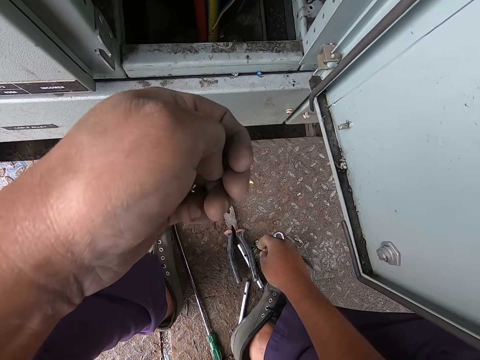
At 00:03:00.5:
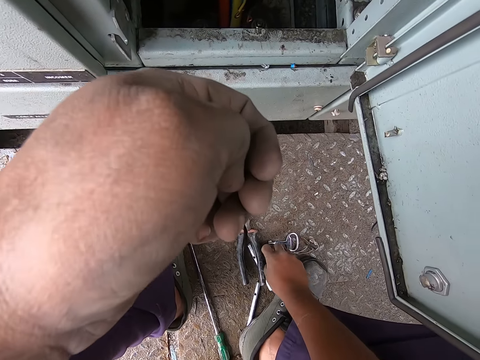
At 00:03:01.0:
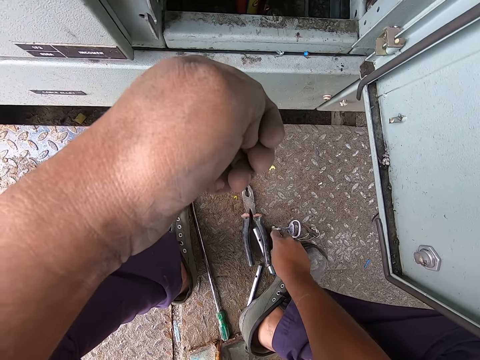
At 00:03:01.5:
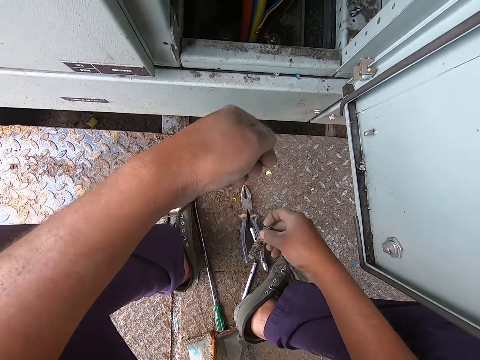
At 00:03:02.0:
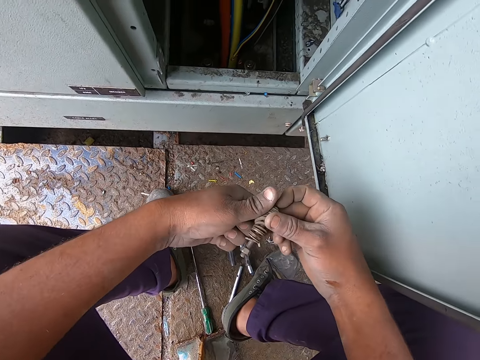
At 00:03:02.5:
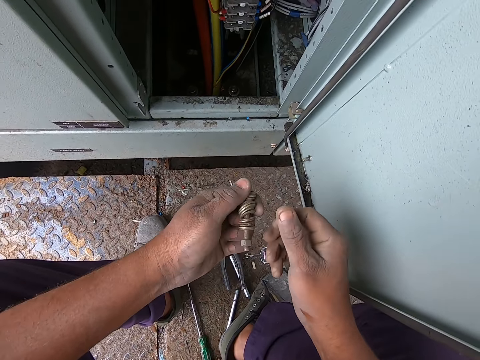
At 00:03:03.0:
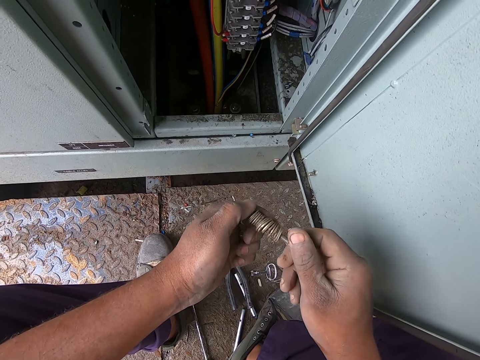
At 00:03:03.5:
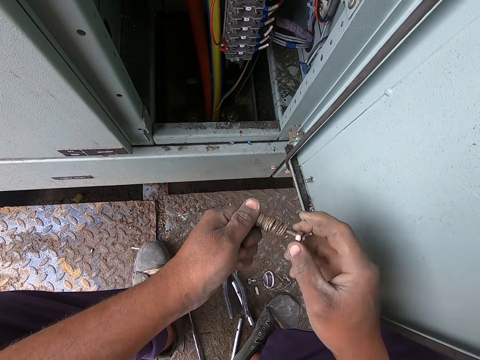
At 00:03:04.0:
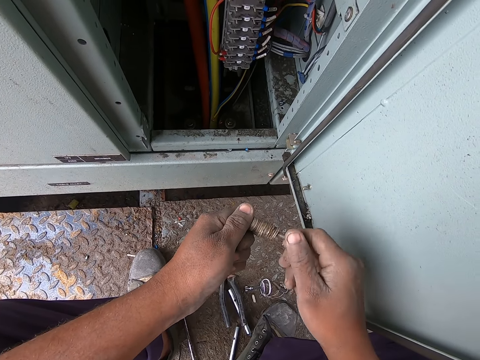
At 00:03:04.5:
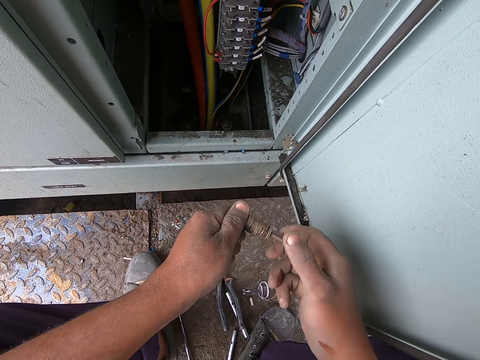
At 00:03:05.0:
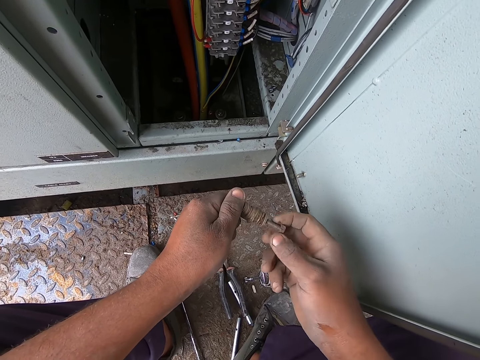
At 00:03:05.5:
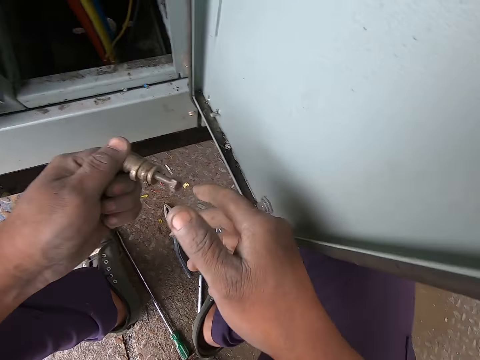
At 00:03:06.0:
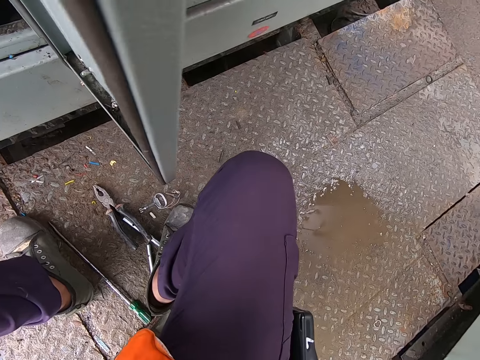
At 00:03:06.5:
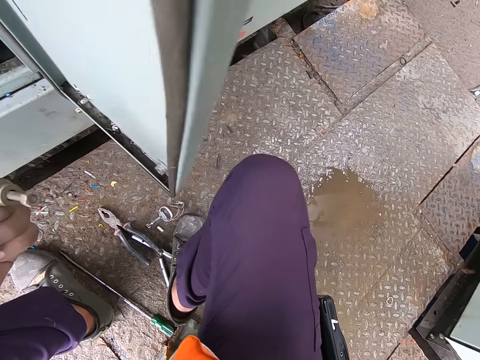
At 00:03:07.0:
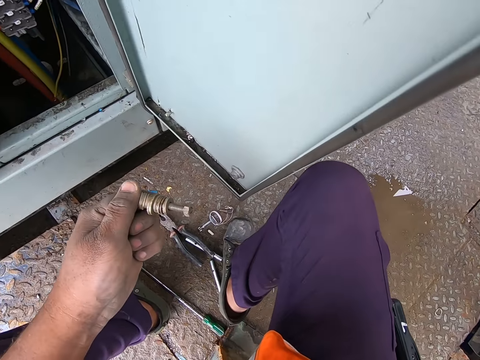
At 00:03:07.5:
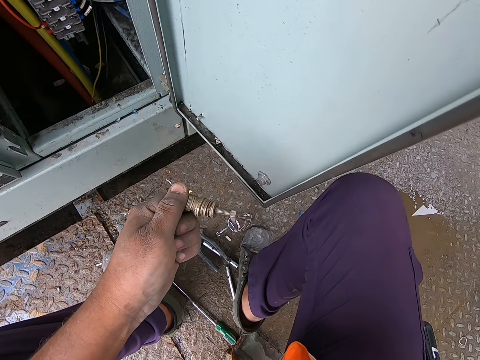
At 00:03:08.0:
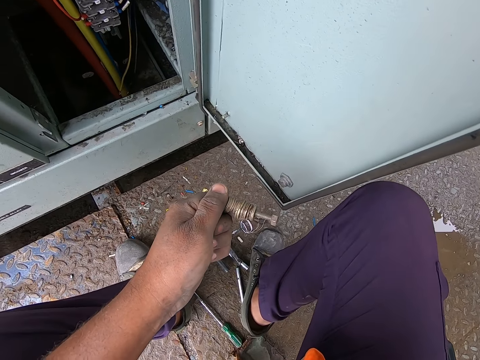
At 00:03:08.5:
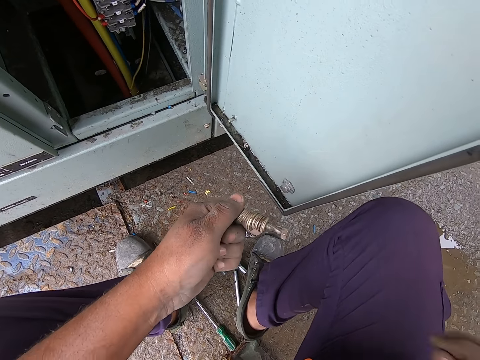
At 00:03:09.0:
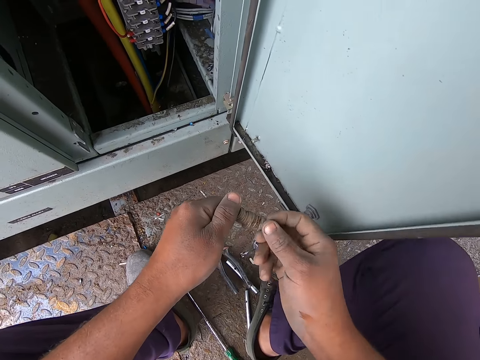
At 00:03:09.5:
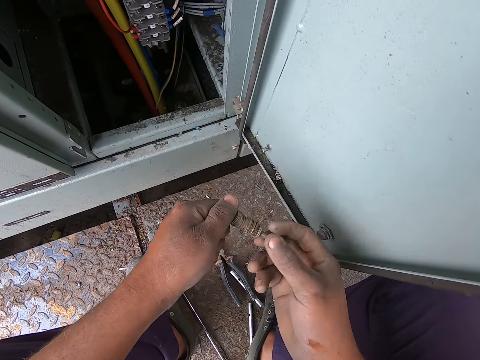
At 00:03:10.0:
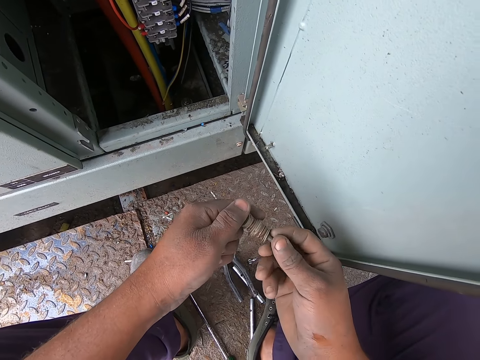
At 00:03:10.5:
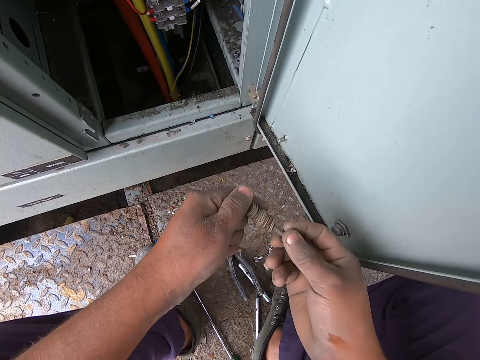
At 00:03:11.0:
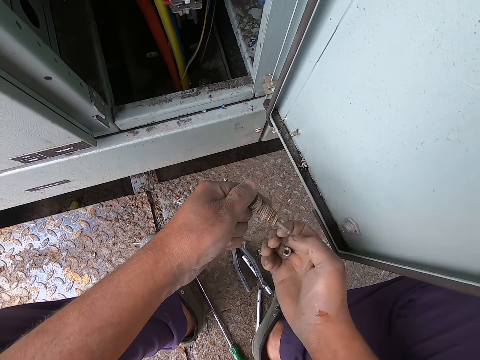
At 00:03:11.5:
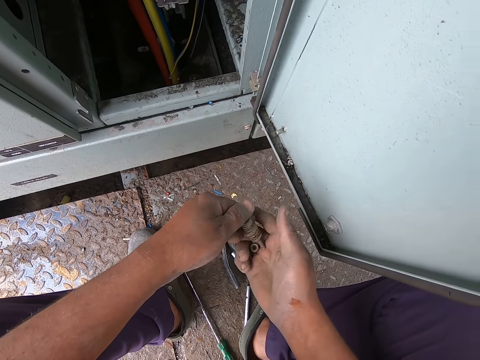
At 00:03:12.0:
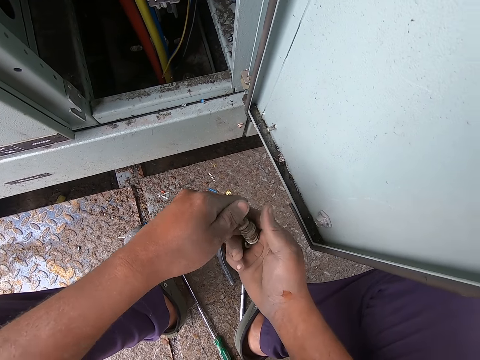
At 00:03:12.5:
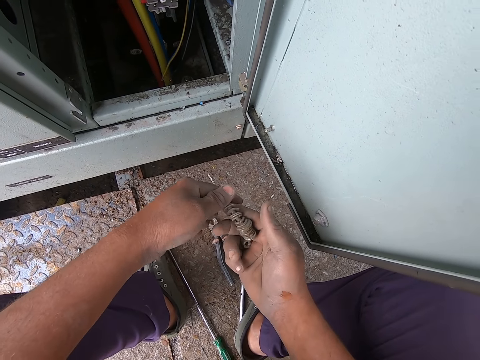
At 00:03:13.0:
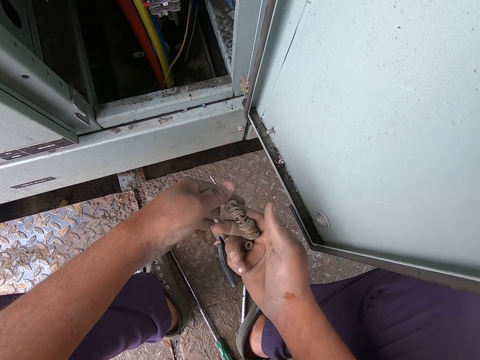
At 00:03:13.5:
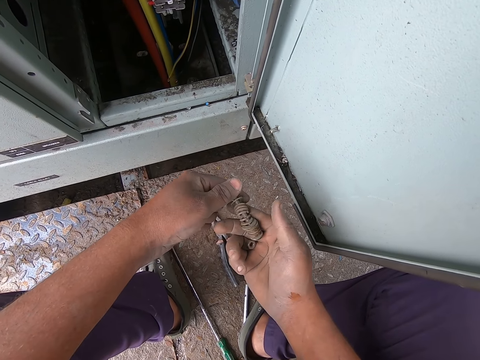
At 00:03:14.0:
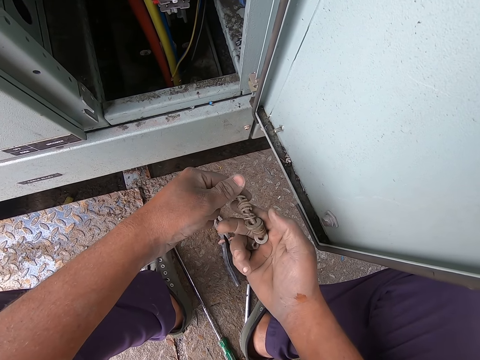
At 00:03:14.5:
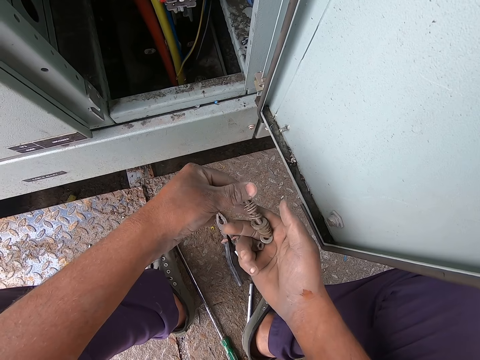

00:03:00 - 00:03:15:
The camera wearer picks up a bolt nut from the ground. He loosens a nut from the bolt with his hand. He looks around the floor. He unscrews a screw with his hand. He removes a nut from the bolt. He pours nut washers in the right hand.

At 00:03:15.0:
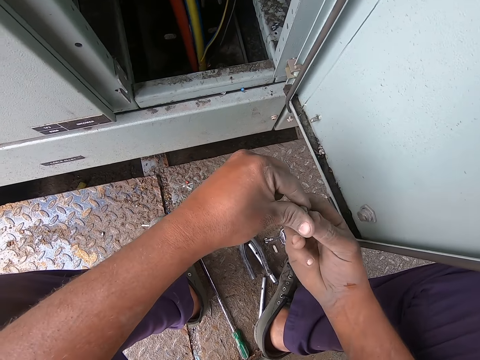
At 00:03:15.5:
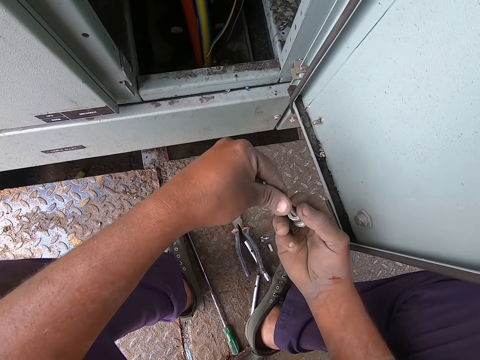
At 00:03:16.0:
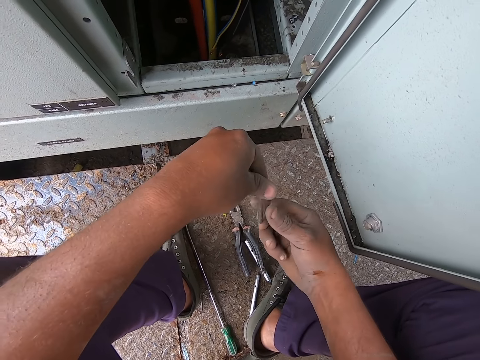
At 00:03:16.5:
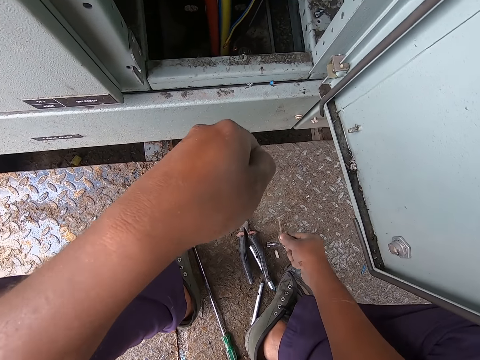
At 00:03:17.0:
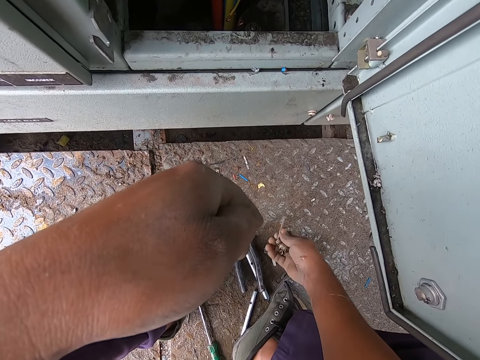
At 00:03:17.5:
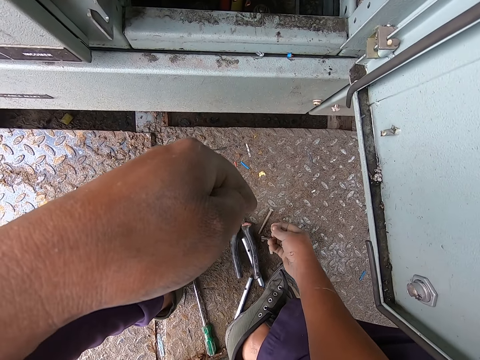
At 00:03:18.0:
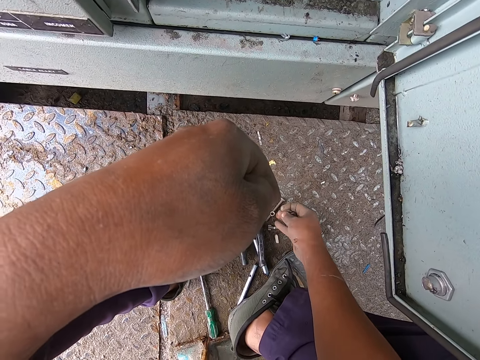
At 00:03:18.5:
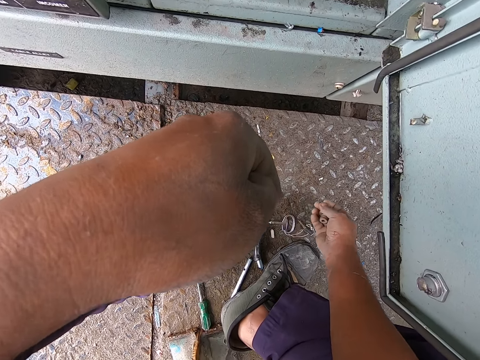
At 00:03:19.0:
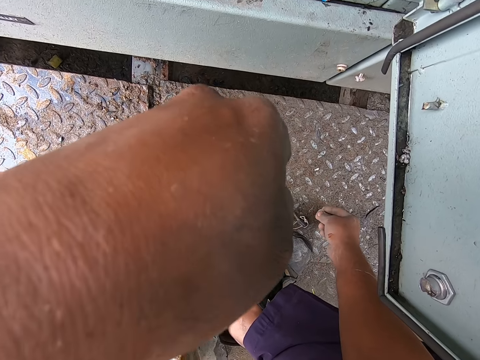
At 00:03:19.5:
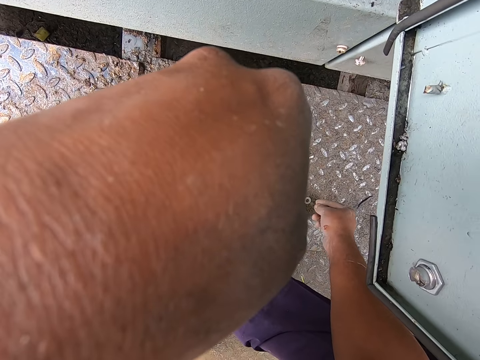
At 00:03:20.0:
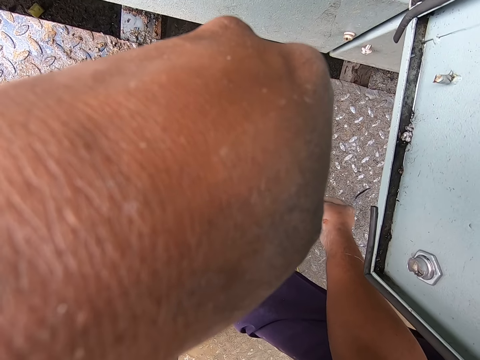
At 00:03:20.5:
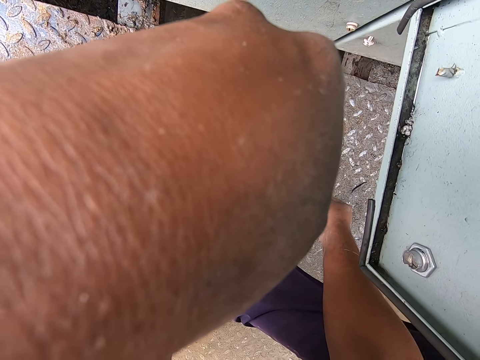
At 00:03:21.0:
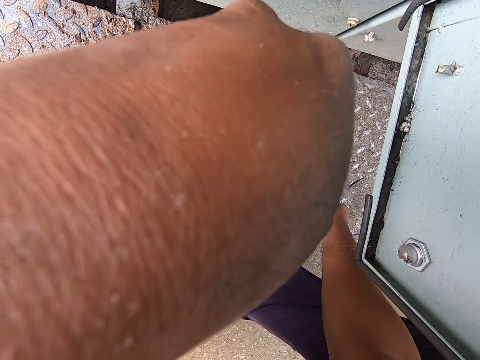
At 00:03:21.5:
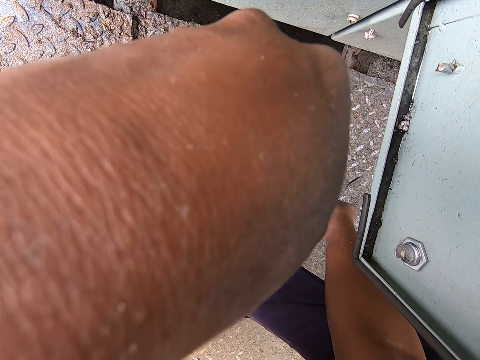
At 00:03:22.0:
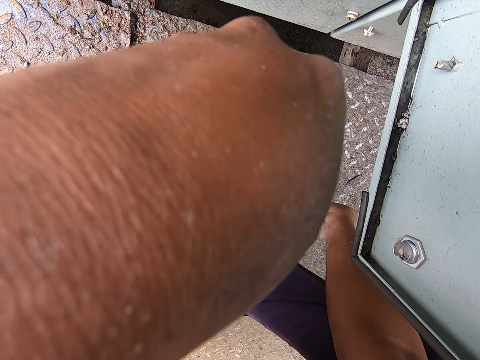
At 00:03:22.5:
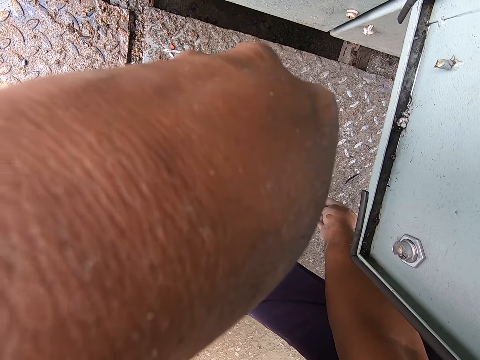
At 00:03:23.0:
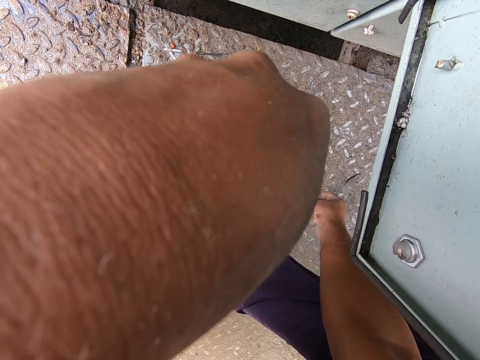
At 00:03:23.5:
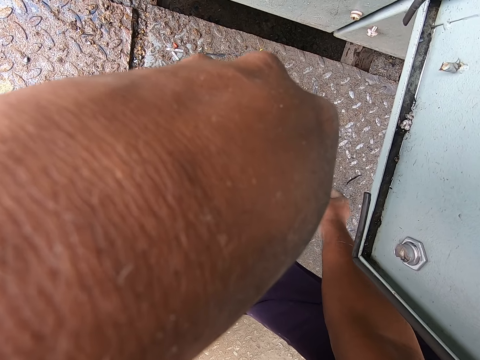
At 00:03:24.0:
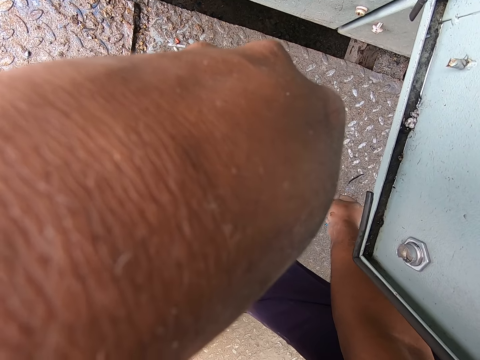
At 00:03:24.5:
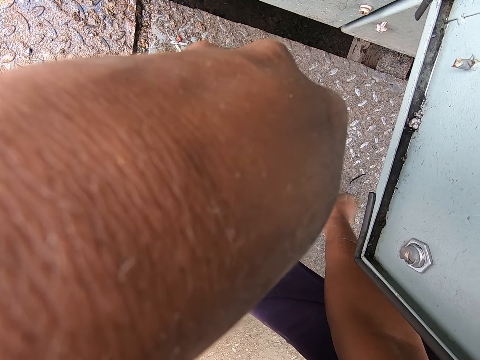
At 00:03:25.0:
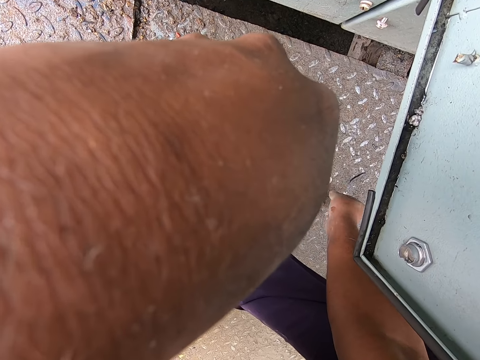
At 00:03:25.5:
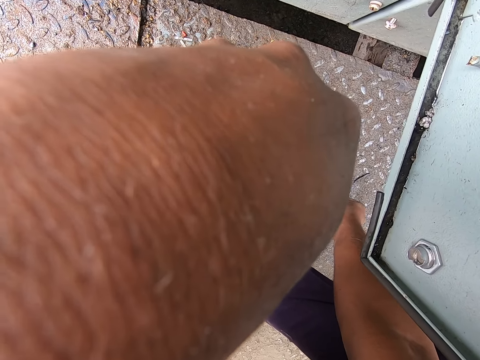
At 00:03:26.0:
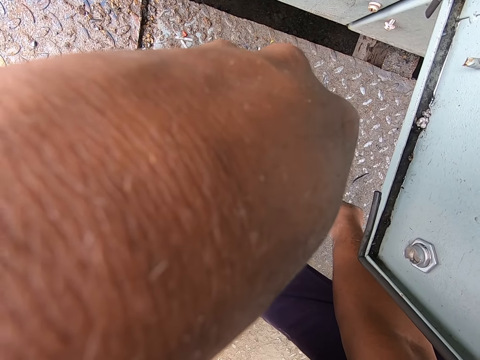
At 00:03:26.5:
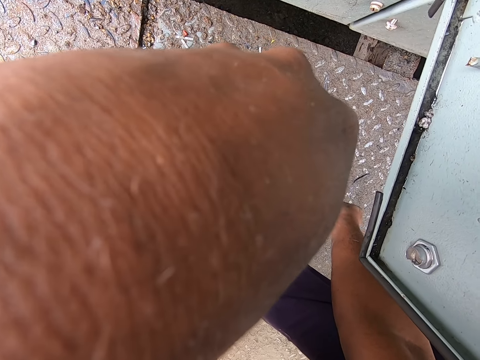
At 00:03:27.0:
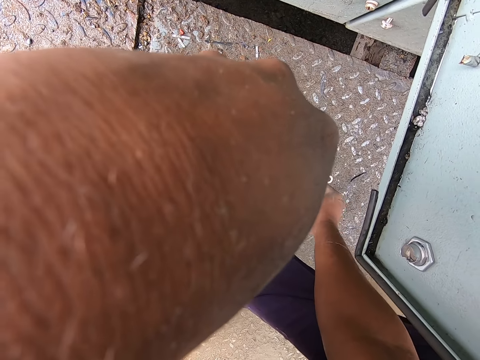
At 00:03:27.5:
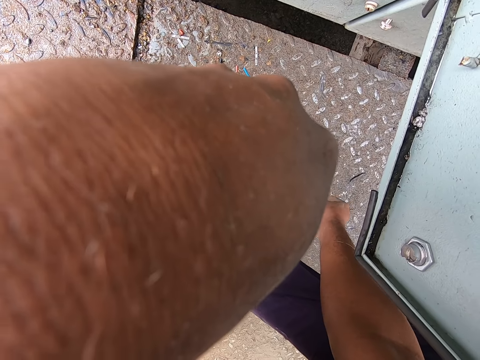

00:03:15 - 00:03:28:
The camera wearer places a nail on the other hand. They place the nail on the ground. They drop a nut on the floor. They arrange nut washers on the floor.
